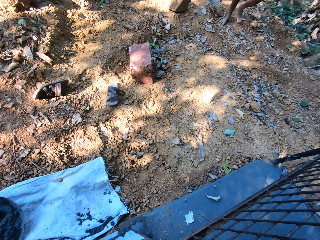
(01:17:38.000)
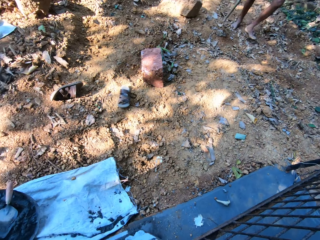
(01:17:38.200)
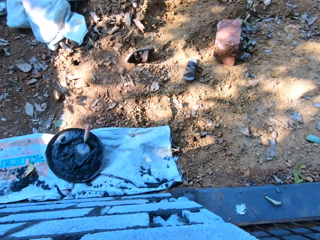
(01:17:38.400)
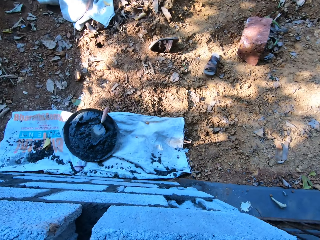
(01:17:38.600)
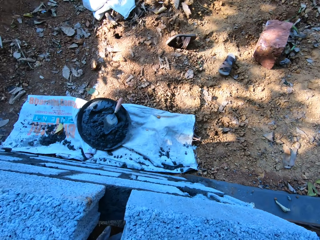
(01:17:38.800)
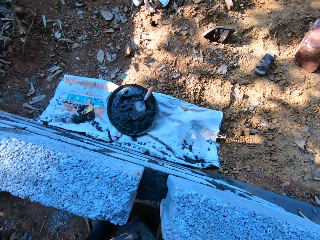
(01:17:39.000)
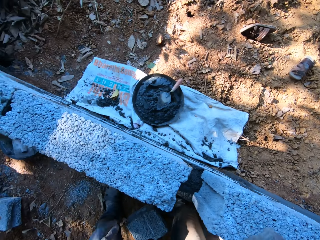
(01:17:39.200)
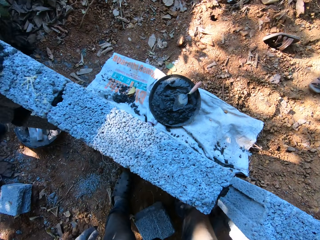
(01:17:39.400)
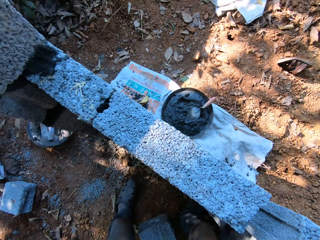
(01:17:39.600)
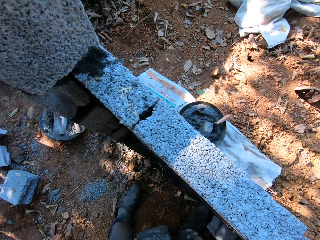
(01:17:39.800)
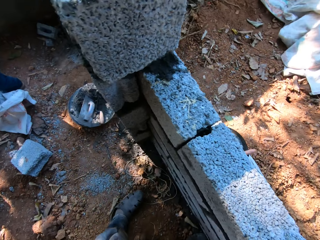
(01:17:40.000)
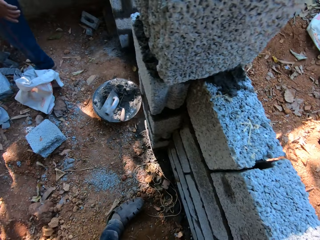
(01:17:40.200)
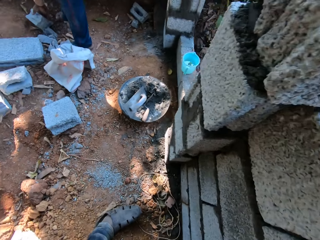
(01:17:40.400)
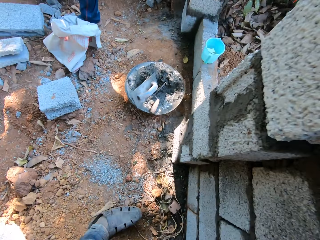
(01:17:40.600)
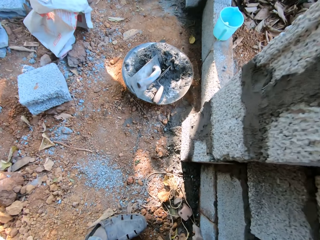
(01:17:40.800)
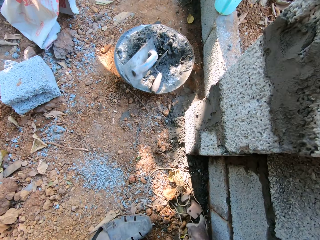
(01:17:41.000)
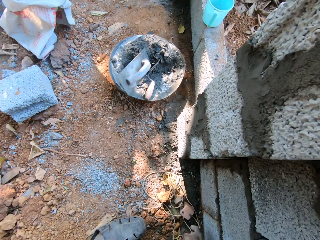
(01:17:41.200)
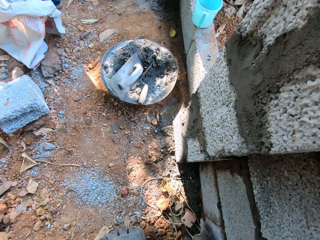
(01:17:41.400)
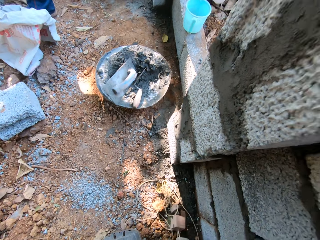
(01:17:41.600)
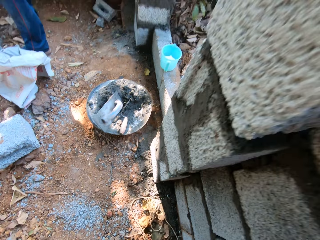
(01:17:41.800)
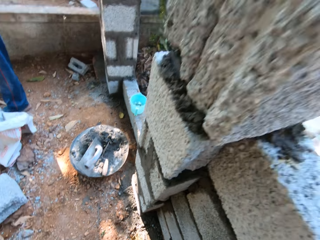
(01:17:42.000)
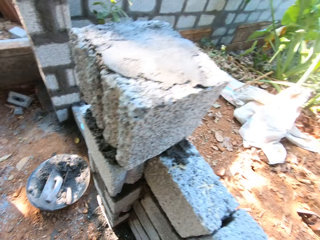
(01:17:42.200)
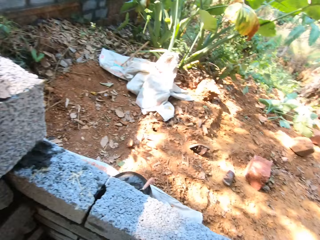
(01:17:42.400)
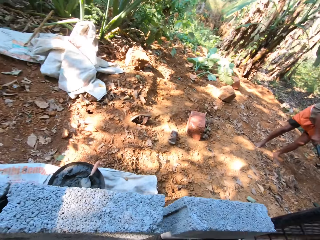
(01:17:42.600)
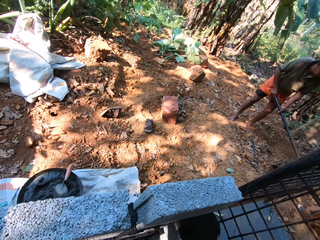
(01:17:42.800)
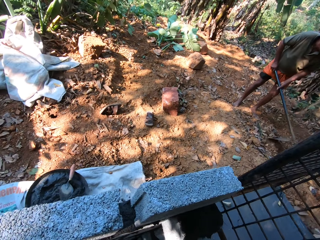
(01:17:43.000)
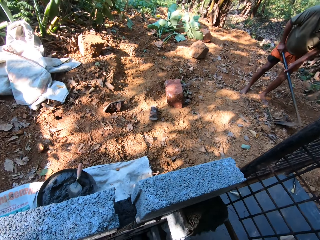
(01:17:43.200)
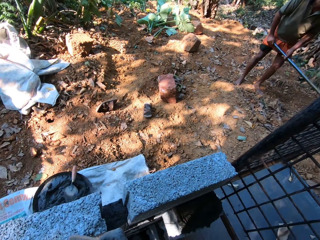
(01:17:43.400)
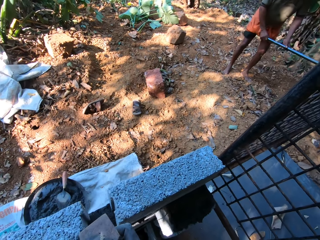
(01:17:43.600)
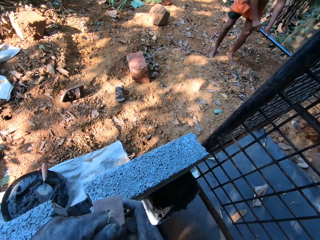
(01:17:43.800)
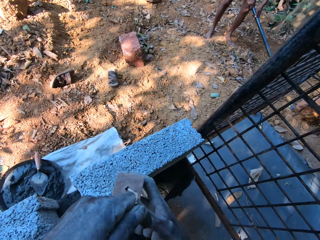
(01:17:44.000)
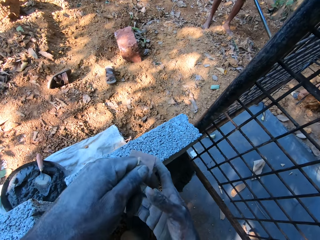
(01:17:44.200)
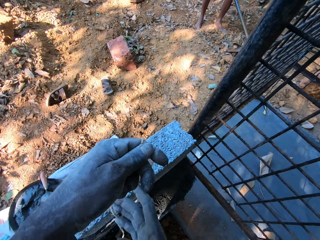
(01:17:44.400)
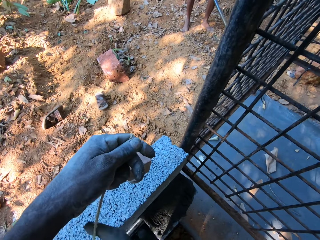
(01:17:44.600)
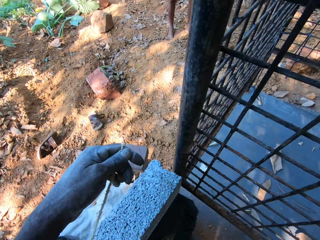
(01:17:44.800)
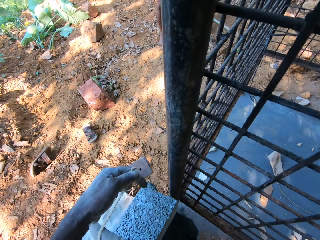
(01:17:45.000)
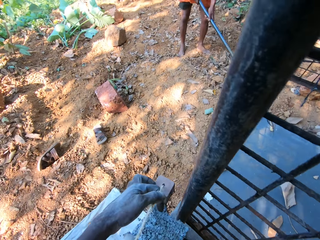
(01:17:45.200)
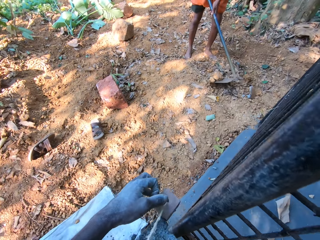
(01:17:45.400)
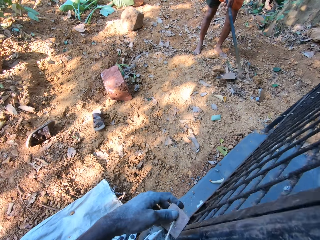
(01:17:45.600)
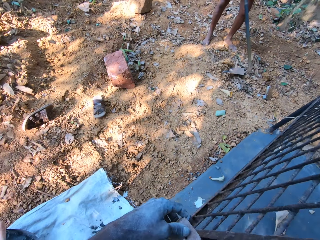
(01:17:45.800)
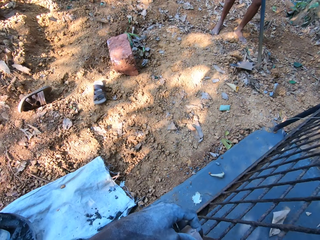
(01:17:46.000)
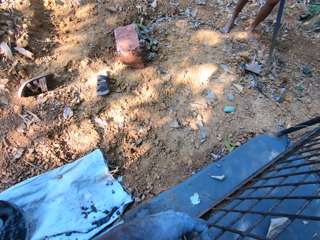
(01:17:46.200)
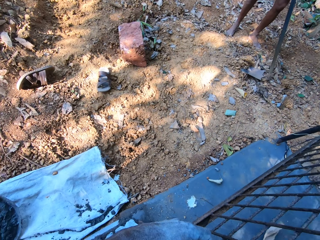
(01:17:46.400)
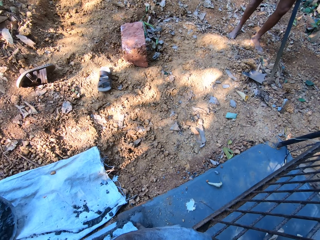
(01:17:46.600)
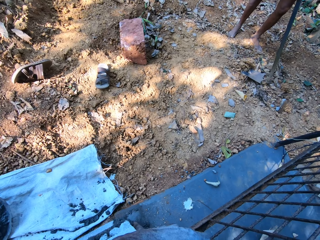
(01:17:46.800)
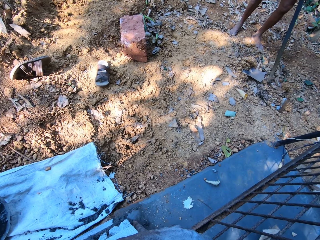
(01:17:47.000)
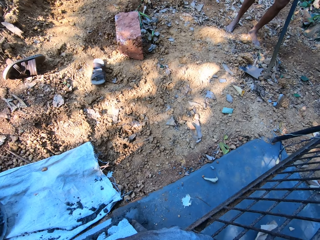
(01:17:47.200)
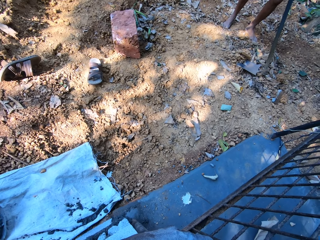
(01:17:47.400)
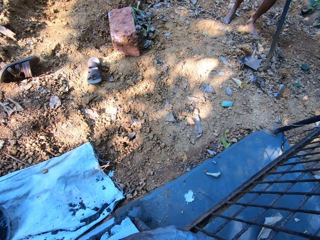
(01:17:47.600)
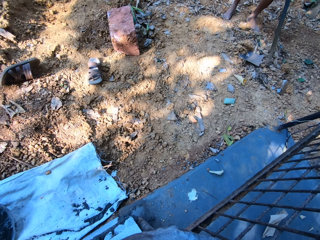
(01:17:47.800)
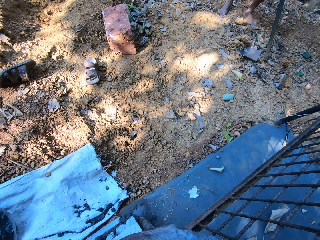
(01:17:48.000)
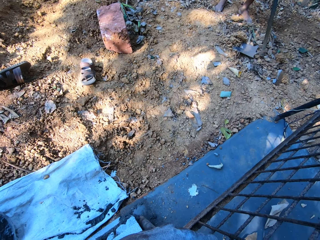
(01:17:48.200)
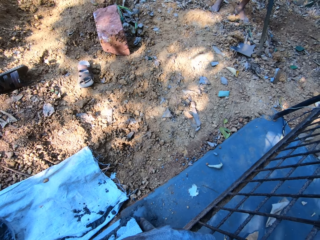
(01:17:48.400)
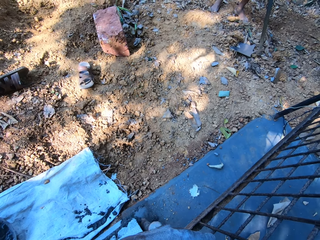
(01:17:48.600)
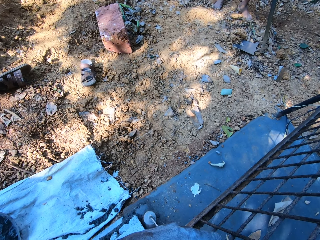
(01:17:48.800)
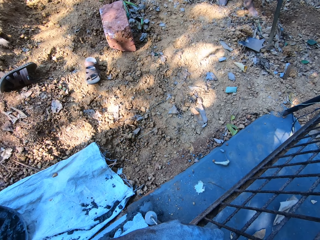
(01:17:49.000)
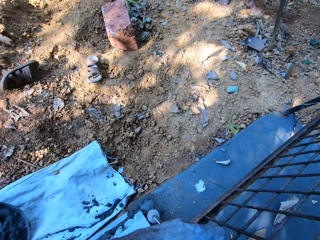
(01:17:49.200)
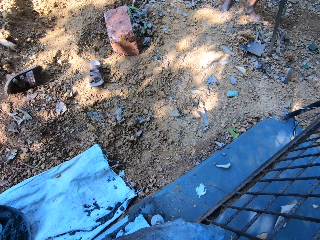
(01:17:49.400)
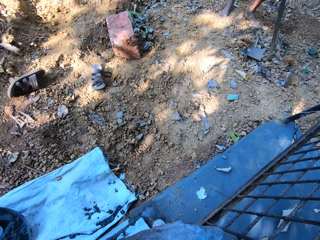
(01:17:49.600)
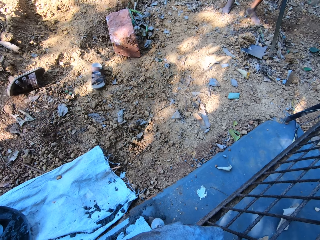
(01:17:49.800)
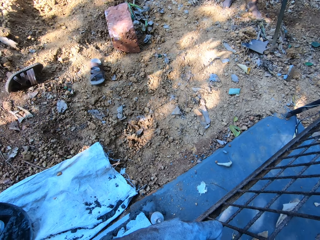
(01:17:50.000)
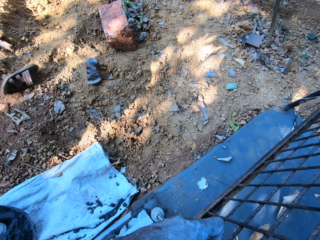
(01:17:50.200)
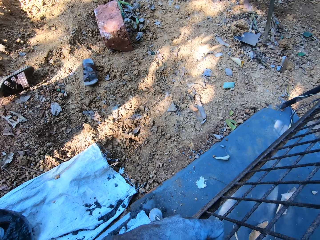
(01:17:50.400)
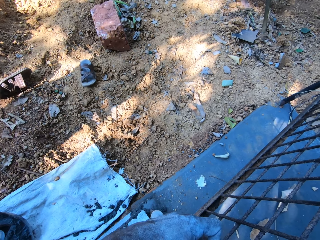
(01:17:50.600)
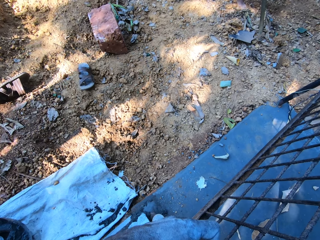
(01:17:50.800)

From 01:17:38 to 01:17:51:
A man digs the soil with a digging hoe in both hands. The camera wearer places a plumb bob on the concrete block on the wall with both hands.

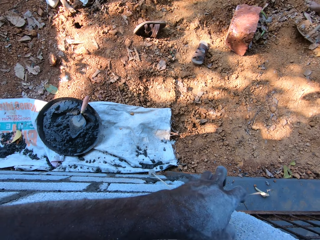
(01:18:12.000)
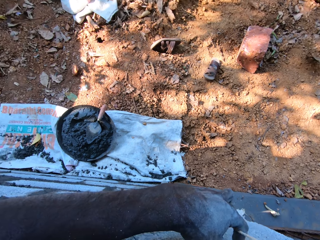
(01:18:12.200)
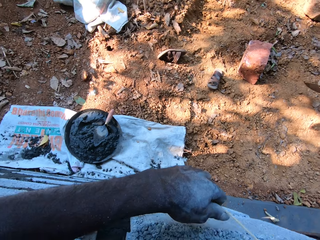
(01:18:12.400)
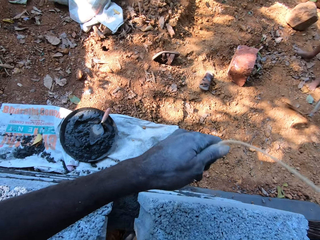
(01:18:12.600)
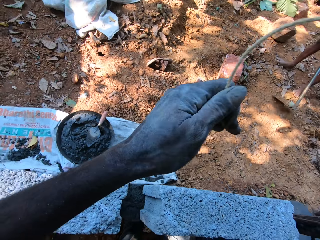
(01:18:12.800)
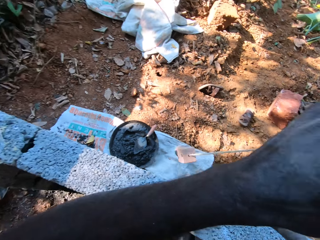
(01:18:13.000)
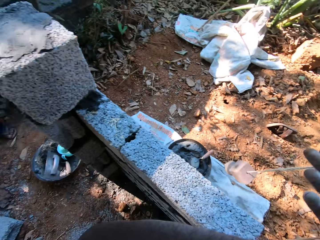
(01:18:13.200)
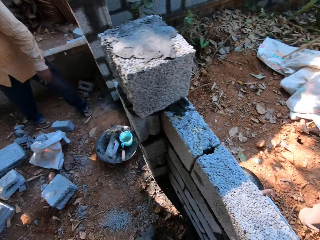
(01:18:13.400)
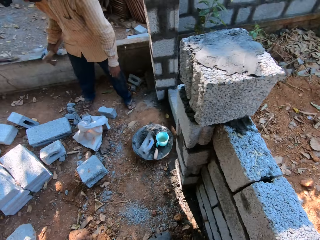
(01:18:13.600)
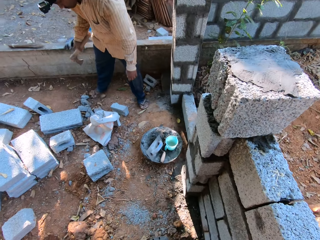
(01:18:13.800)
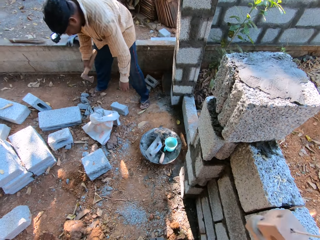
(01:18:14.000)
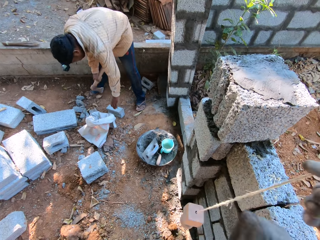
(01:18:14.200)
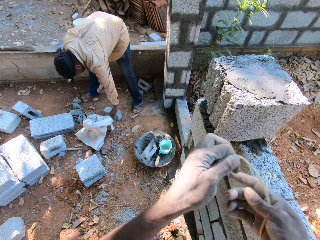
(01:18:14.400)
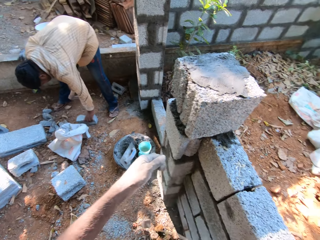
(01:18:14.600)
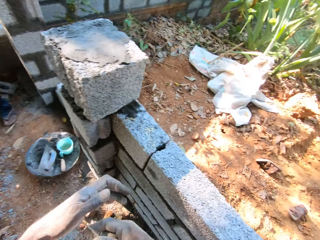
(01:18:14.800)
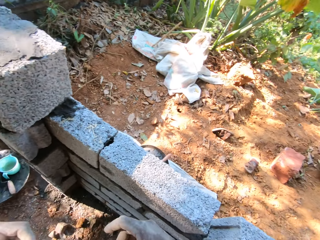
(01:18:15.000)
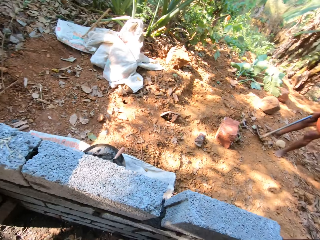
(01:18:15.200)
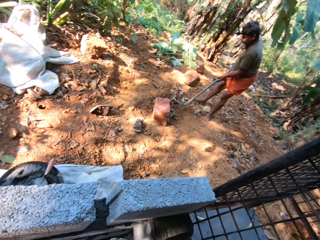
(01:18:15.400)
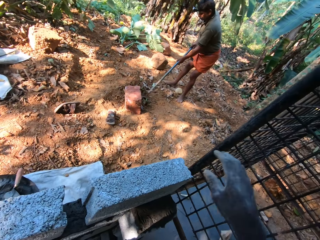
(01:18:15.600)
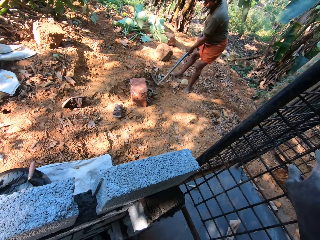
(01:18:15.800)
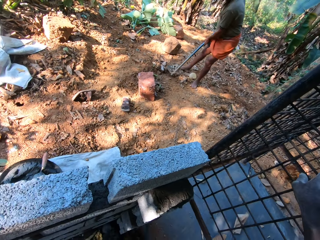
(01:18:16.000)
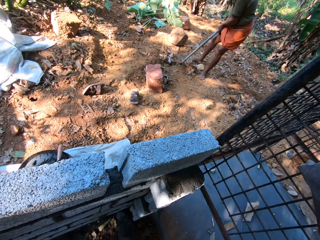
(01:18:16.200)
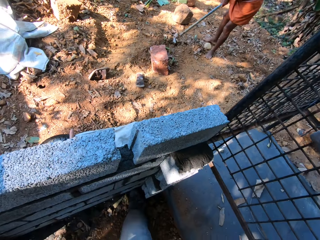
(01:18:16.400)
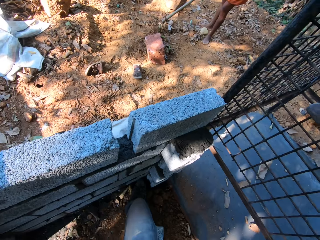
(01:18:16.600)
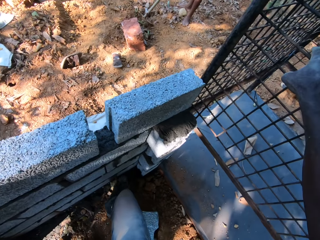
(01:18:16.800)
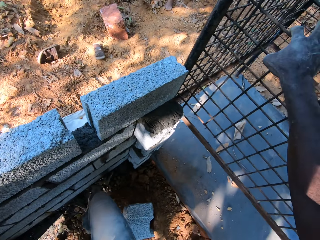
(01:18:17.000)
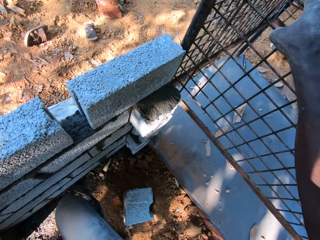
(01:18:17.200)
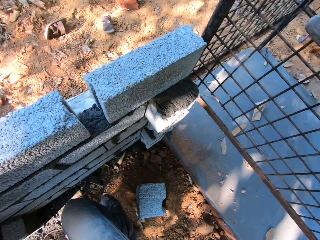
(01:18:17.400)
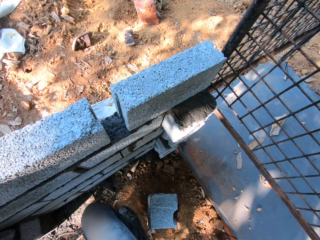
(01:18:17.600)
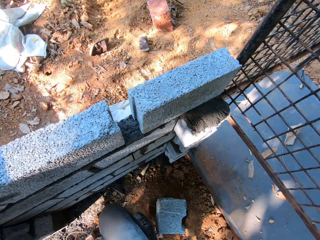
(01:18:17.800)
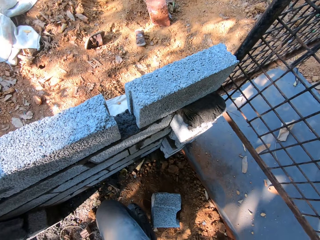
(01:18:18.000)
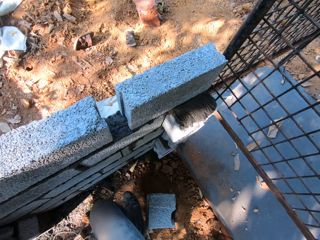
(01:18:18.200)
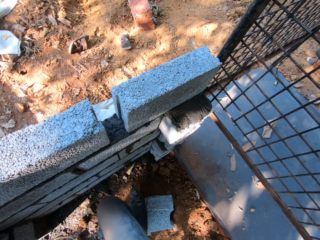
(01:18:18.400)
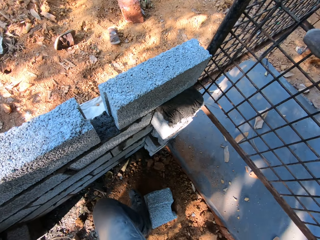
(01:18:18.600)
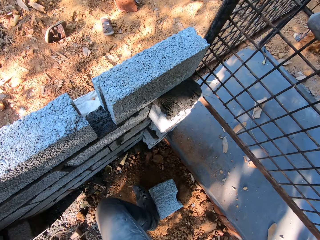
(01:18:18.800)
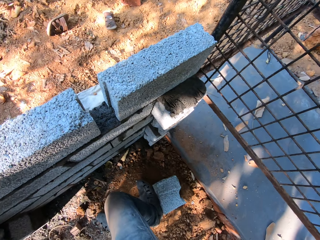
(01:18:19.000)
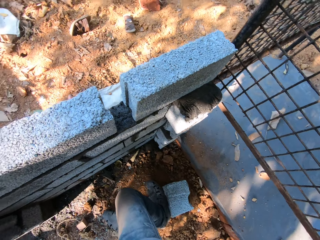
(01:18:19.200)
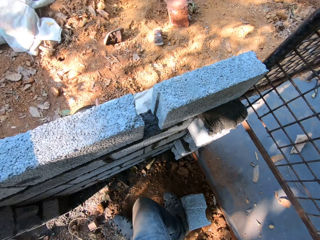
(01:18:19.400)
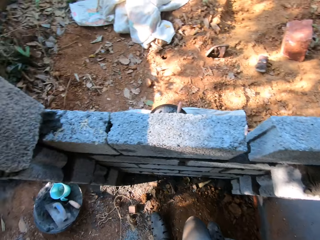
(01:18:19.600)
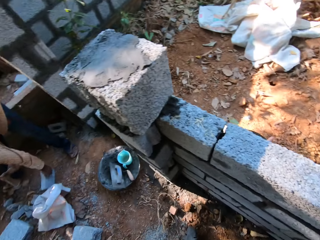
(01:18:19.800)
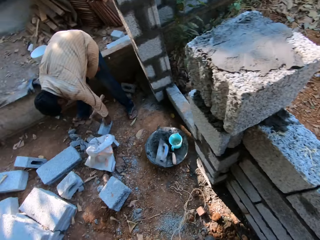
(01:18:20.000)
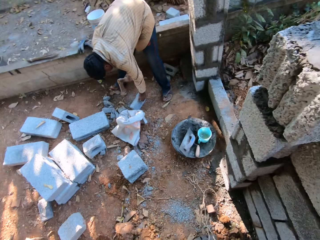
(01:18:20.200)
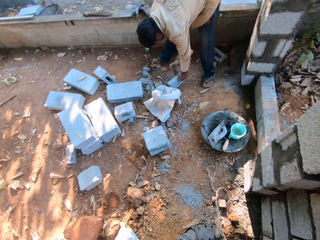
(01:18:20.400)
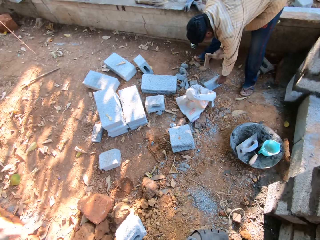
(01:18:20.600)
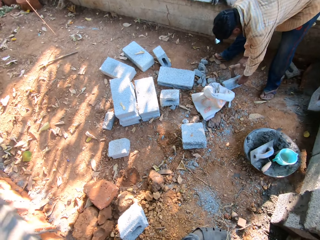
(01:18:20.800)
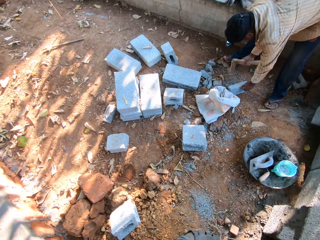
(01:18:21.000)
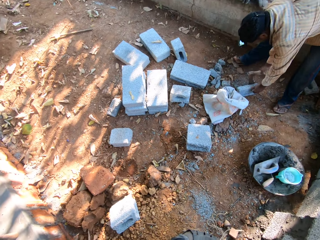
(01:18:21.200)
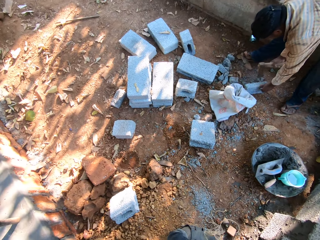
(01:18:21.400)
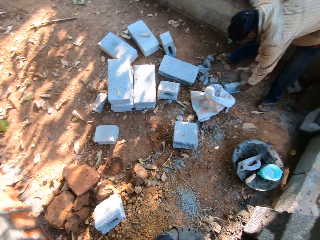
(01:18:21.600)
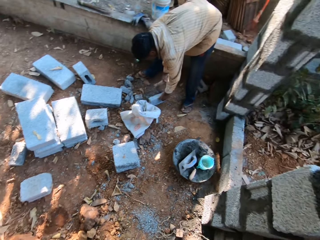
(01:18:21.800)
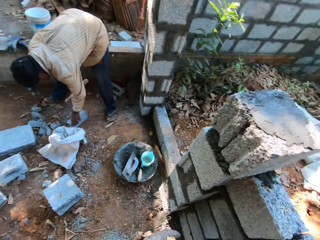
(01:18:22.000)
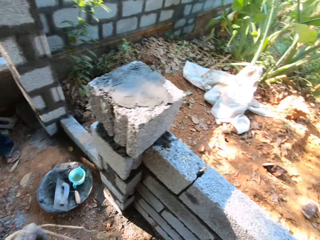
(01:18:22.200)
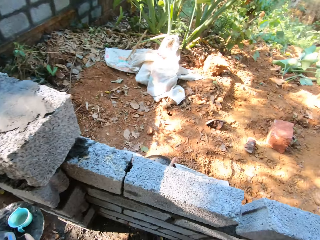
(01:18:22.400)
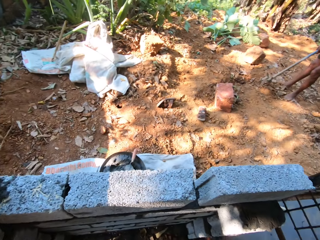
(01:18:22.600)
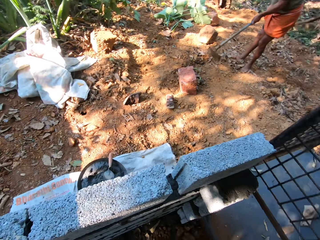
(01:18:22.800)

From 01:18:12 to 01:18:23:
The camera wearer withdraws the plumb bob with both hands. The man picks up a concrete block on the ground with his left hand. The camera wearer shifts a concrete block on the ground with his right leg. The man chops the concrete block on the ground with a hammer in his right hand. The camera wearer looks around.
